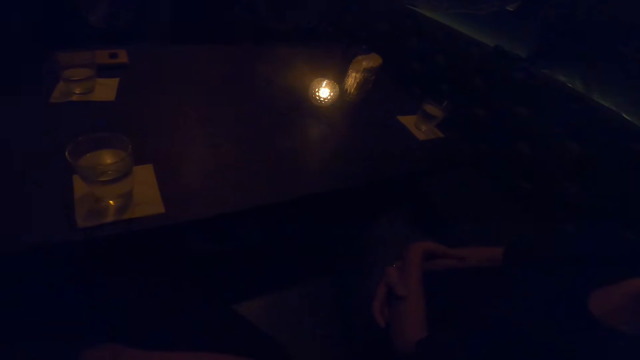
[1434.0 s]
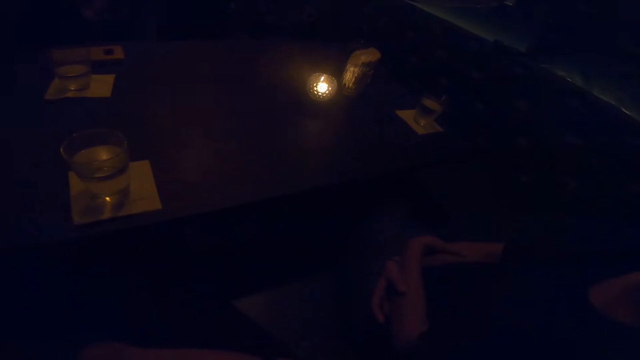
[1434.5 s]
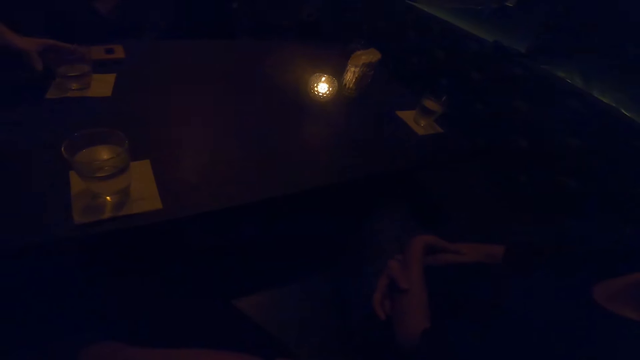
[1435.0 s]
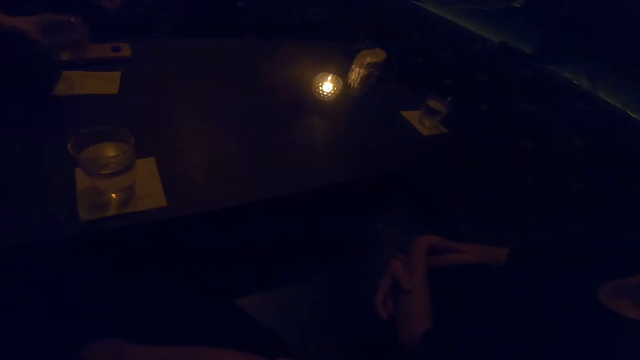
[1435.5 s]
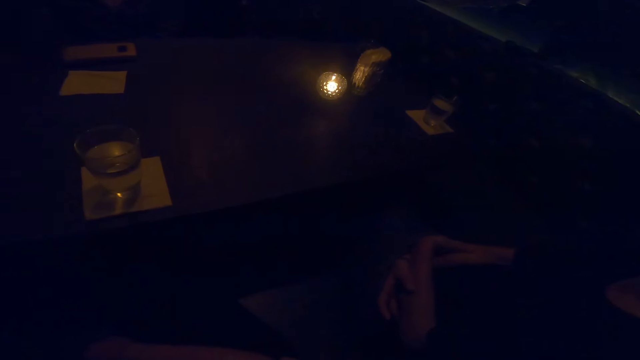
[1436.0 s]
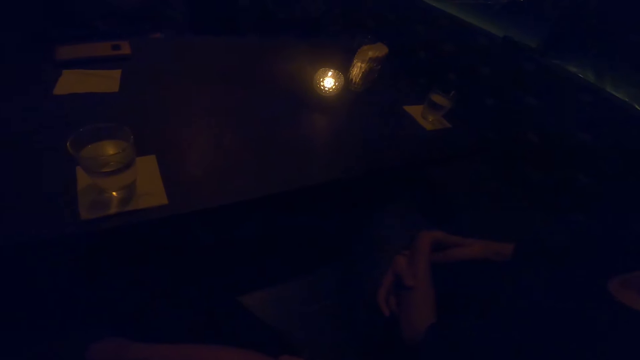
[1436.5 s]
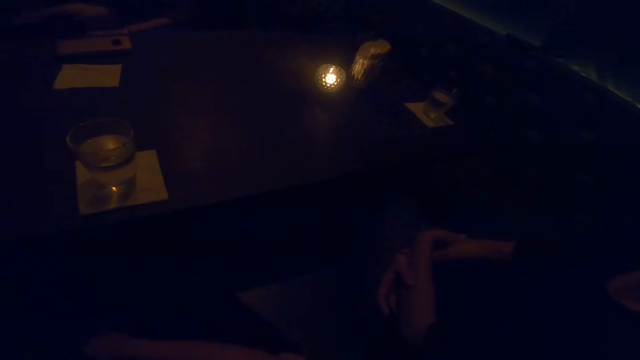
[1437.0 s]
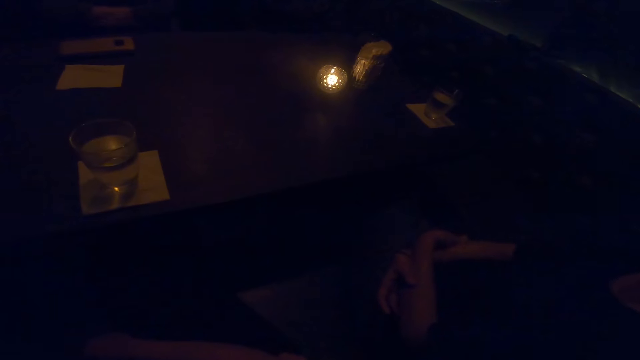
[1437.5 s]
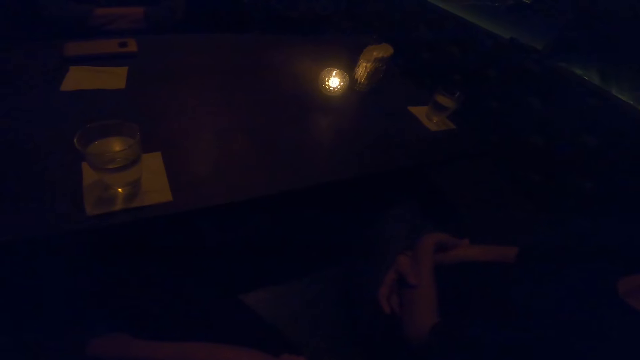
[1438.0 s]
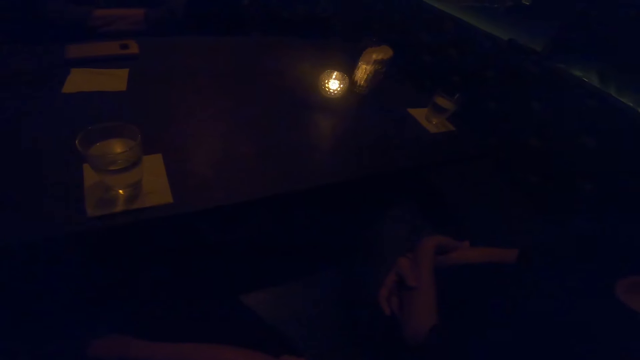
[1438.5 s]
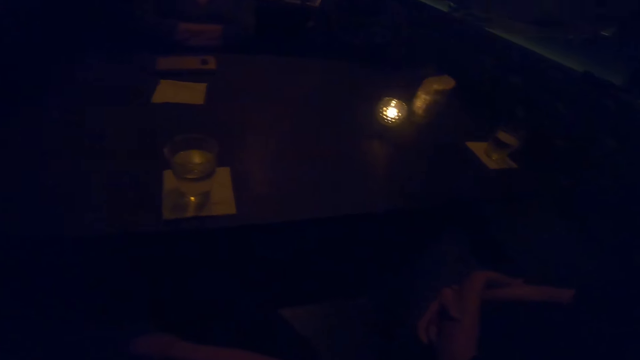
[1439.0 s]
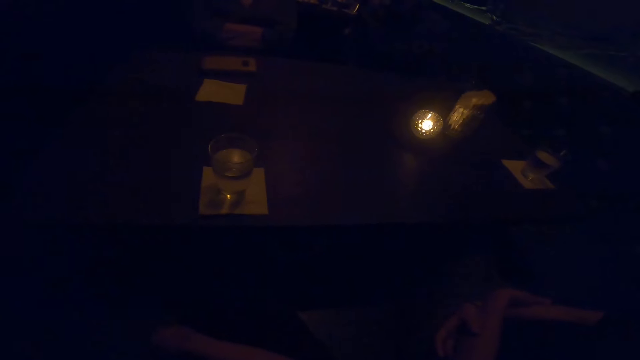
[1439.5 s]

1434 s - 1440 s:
A man picks up a cup from the table with his left hand.
